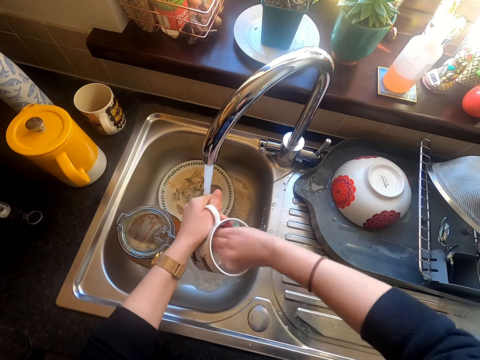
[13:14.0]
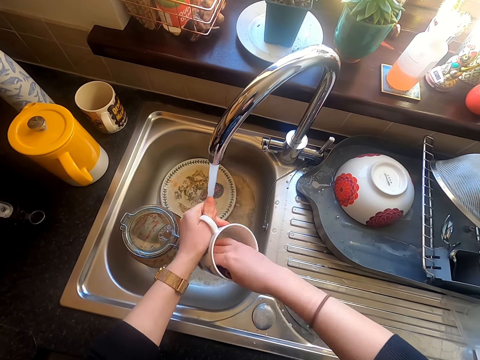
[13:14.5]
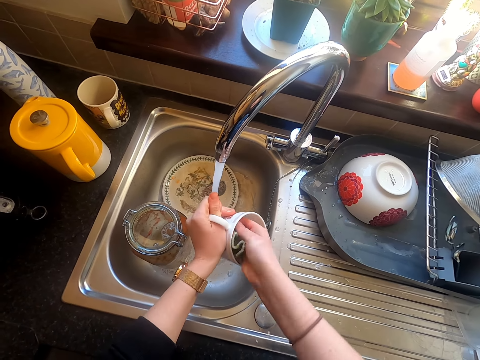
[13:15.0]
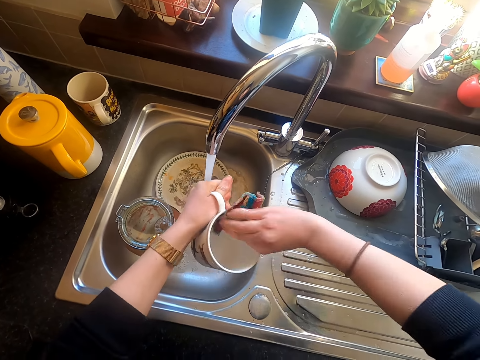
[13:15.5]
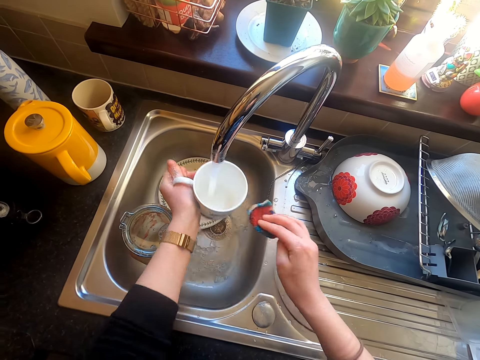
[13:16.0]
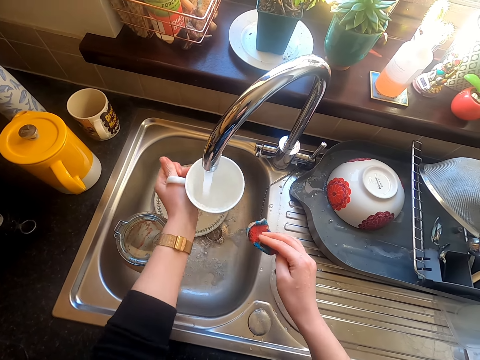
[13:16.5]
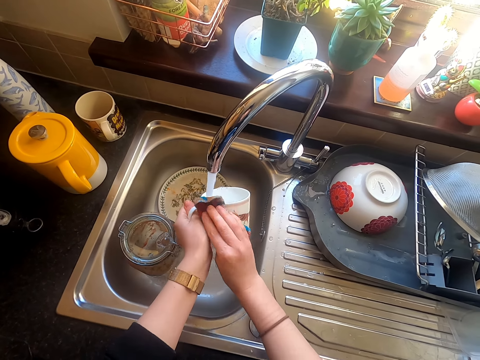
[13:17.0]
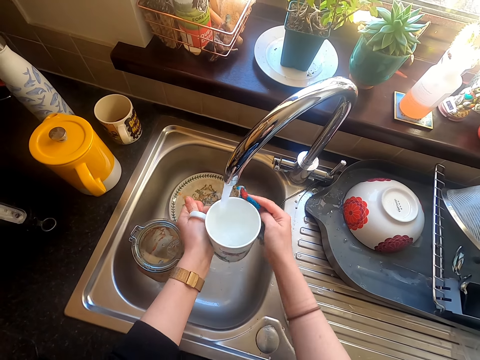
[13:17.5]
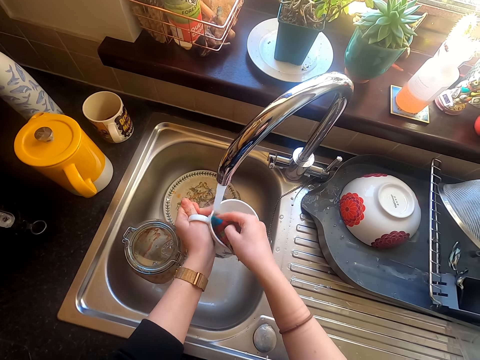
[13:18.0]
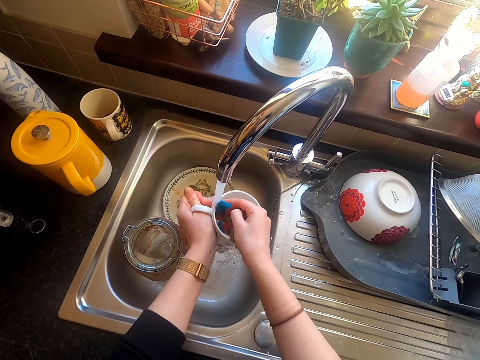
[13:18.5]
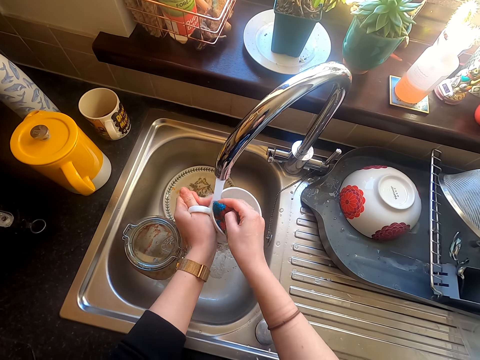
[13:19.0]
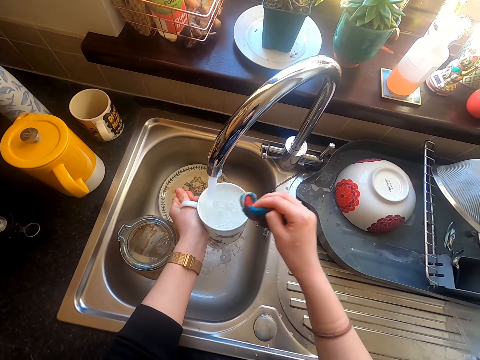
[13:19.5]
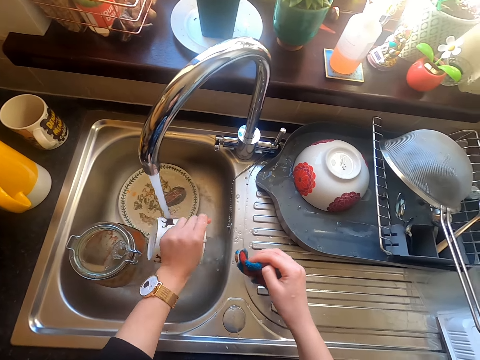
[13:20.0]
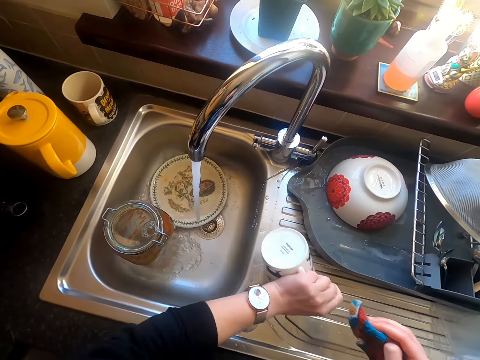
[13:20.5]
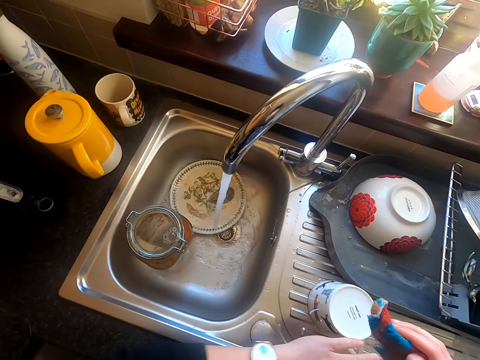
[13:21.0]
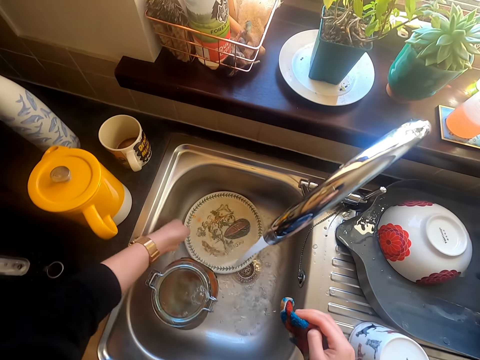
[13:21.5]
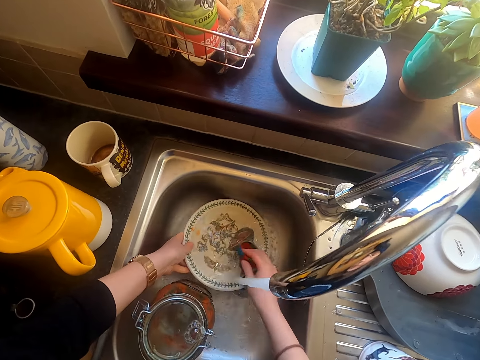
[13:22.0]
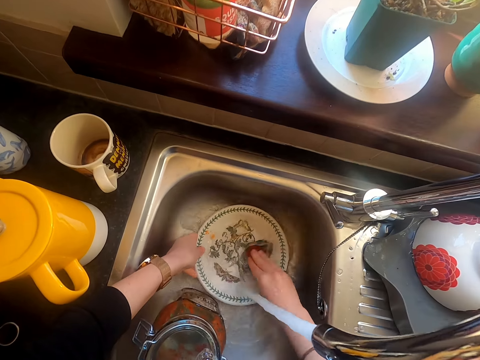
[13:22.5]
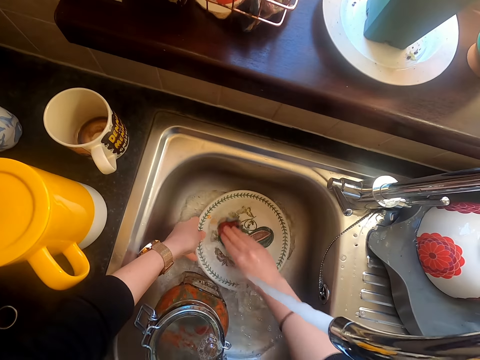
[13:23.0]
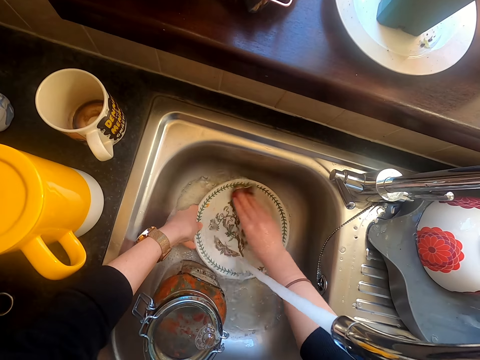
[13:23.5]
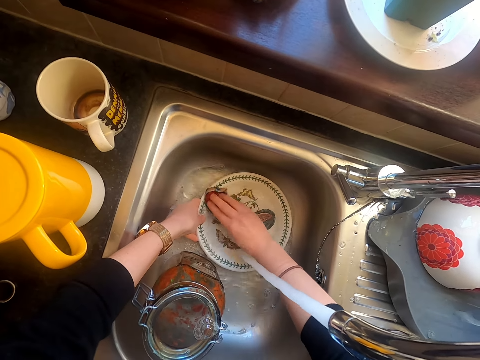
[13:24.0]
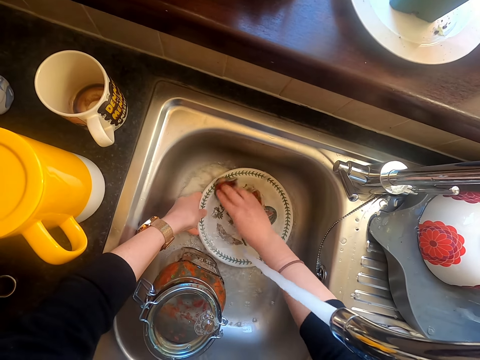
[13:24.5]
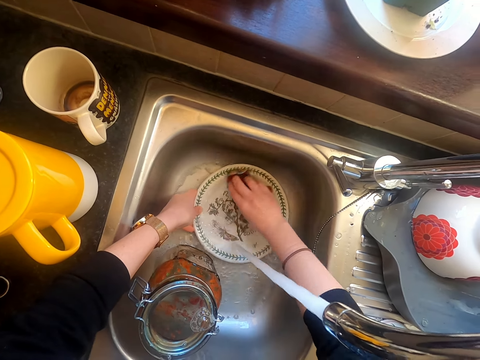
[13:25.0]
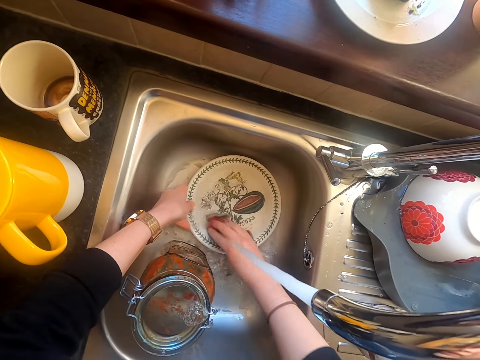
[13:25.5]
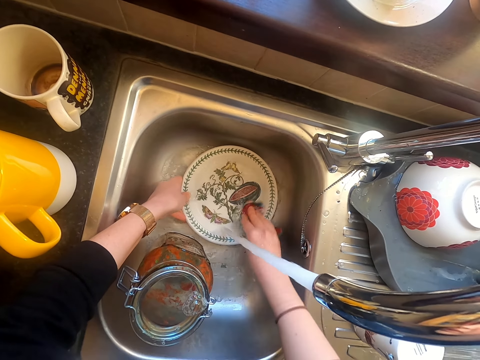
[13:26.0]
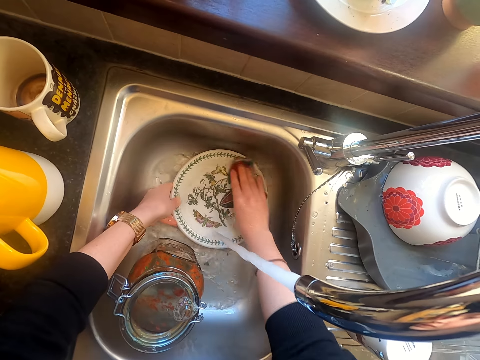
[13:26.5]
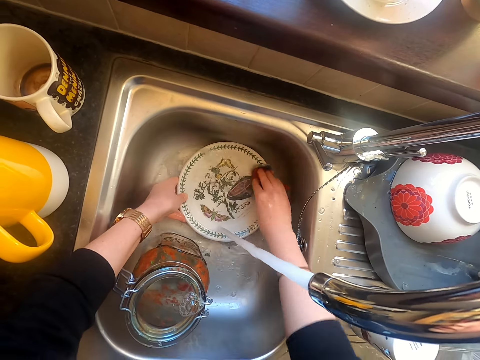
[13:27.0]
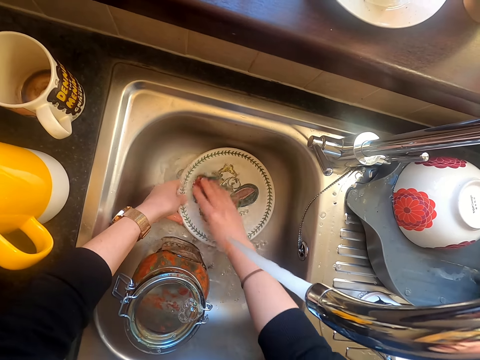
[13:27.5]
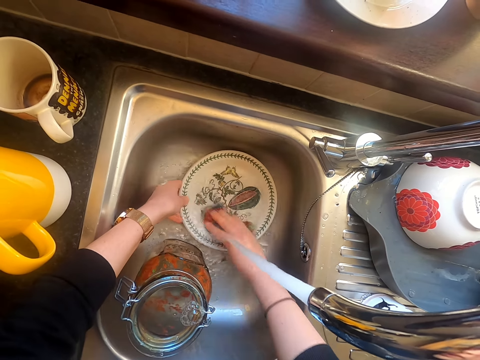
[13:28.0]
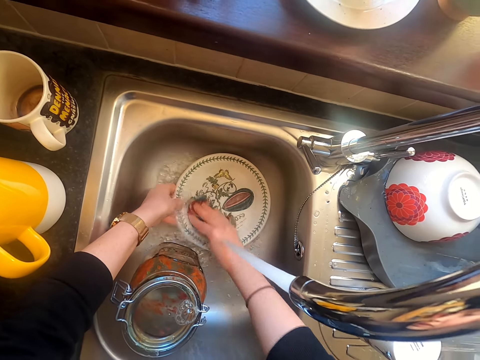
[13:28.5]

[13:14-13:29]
The camera wearer pours water in the sink. They put the mug on the sink counter. They wash the plate in the sink with a washing towel.

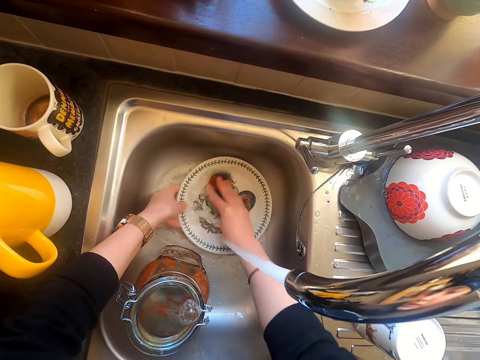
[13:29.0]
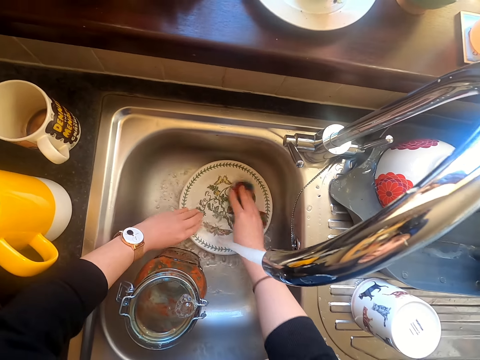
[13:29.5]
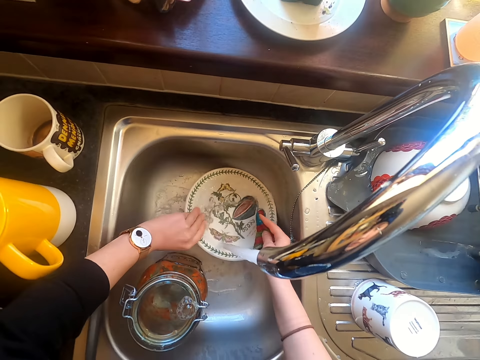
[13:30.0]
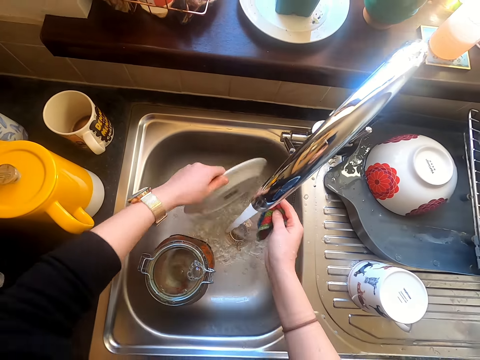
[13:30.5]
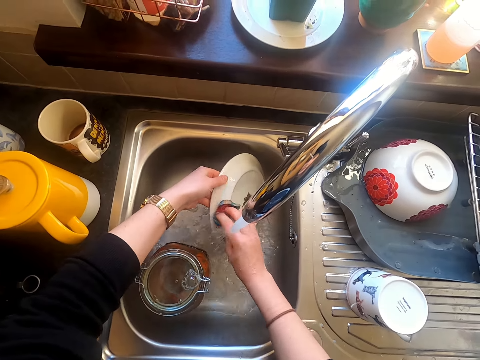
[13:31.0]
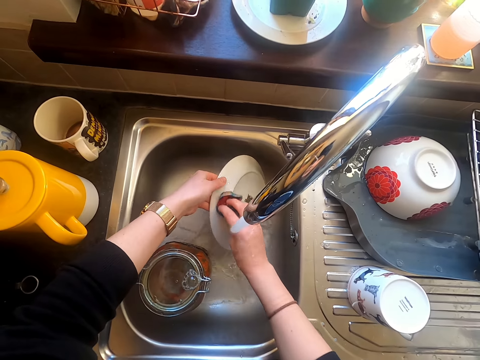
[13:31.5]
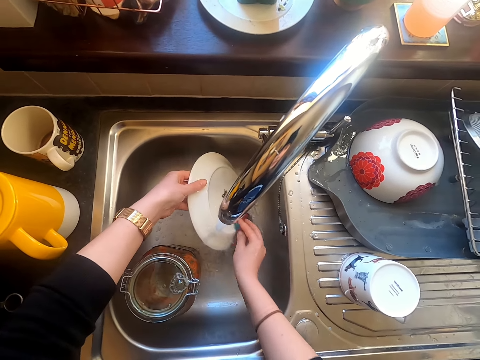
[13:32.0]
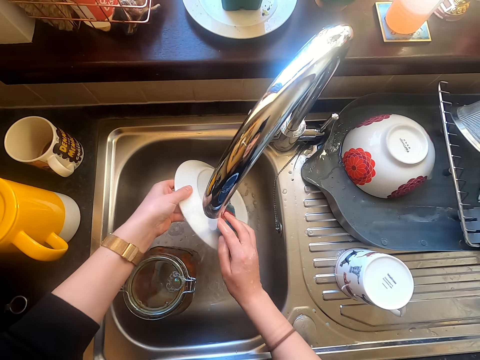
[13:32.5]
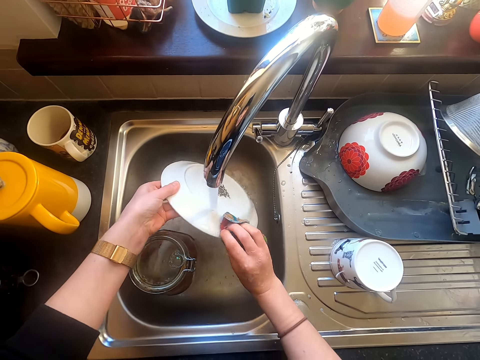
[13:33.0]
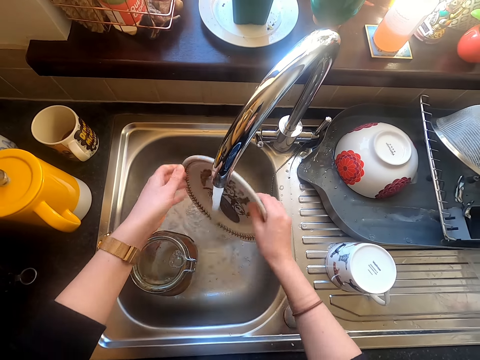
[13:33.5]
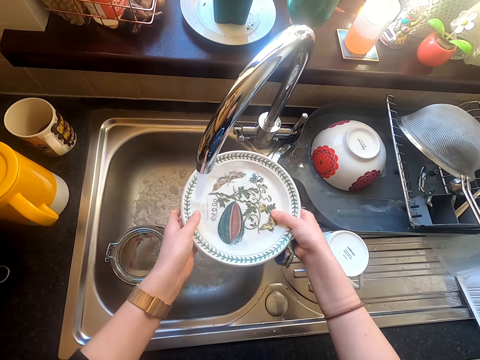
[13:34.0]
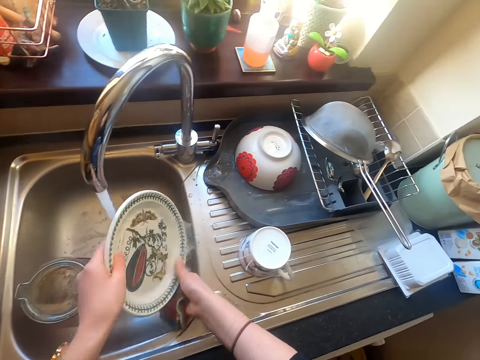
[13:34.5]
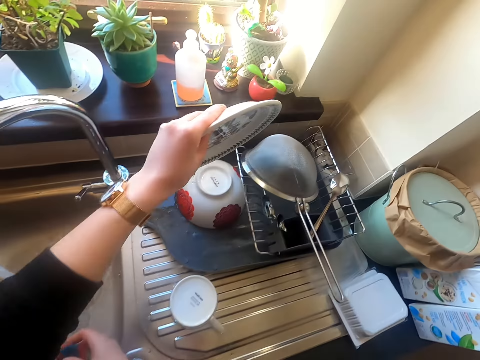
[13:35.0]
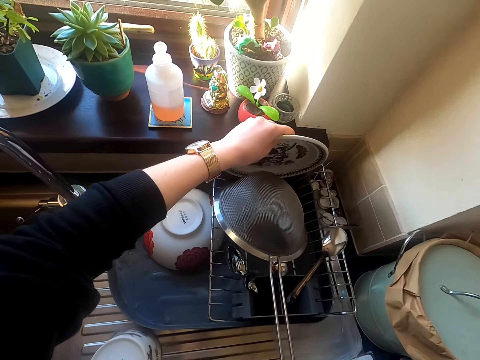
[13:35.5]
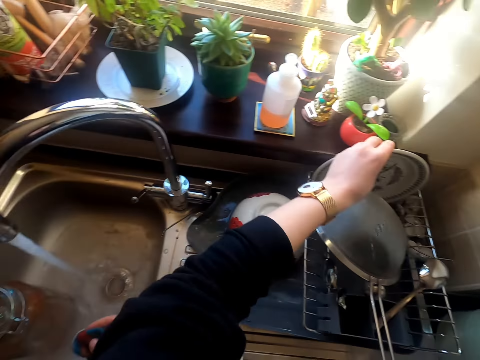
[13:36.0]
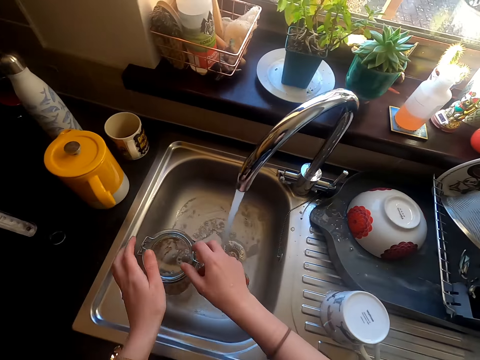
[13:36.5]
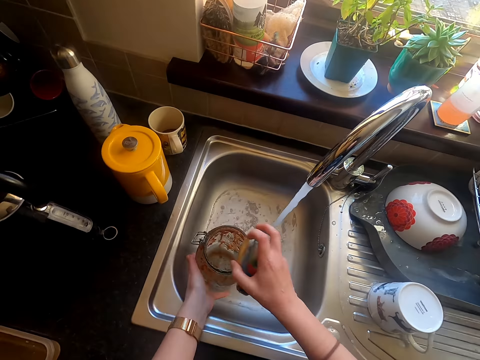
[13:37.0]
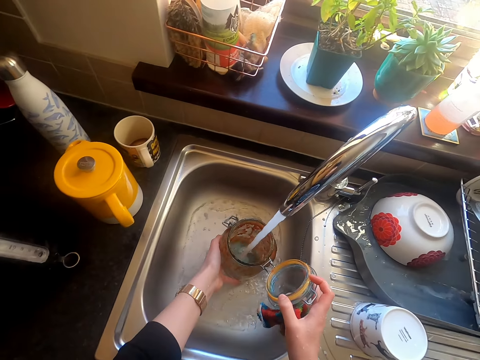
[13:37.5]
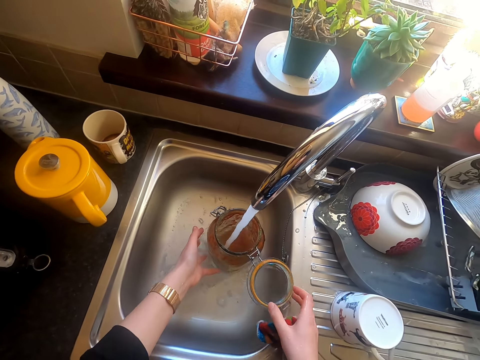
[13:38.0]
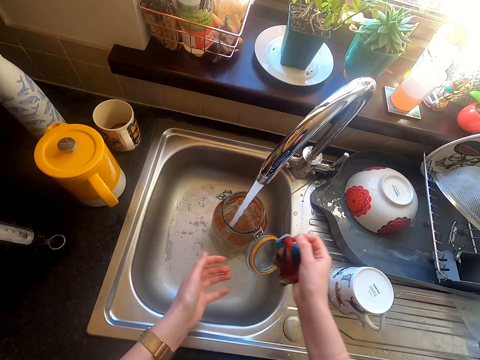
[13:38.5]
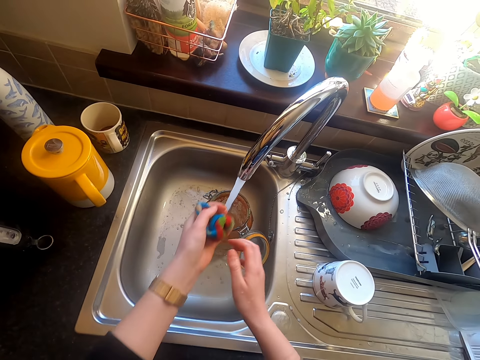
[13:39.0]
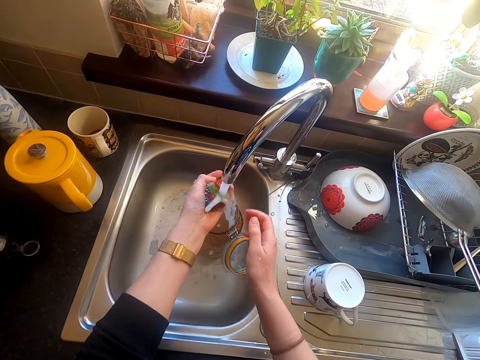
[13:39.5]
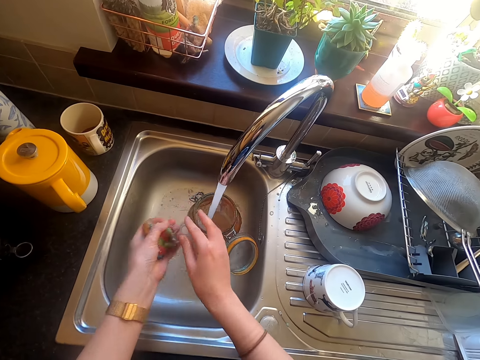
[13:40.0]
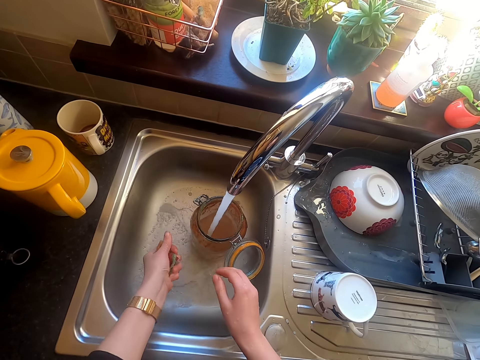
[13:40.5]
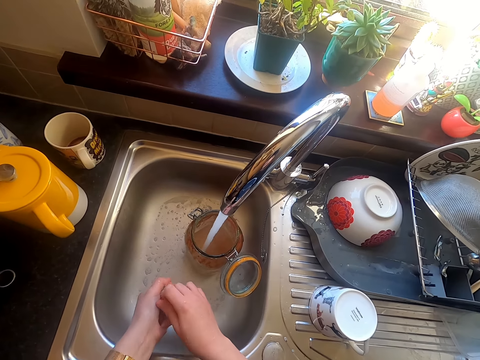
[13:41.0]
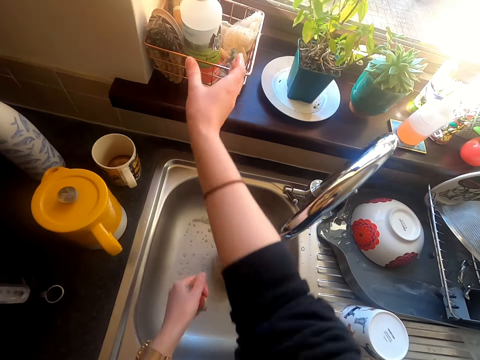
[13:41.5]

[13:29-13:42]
The camera wearer turns the plate. They wash the plate with the washing towel. They place the plate in the utensil rack. They put water in a jug in the tap. They rinse the washing towel in the sink.
